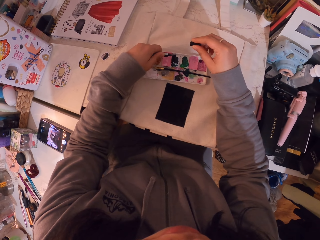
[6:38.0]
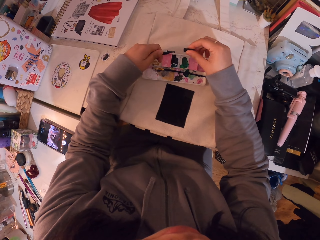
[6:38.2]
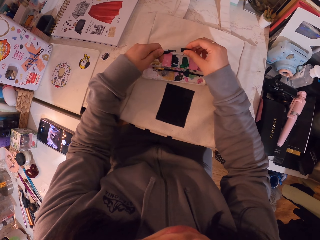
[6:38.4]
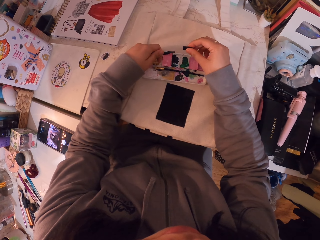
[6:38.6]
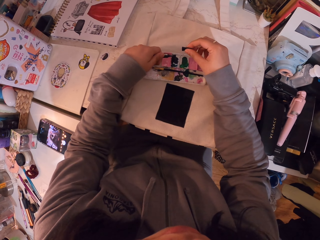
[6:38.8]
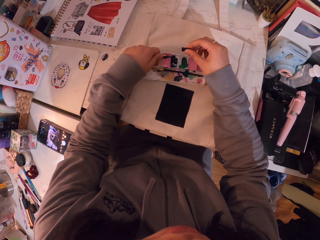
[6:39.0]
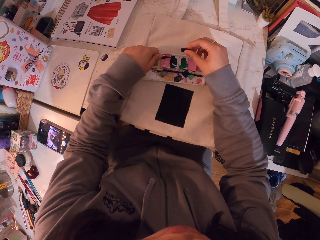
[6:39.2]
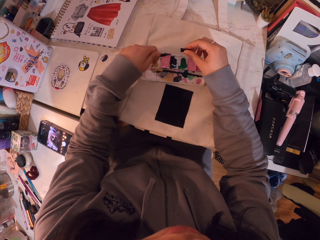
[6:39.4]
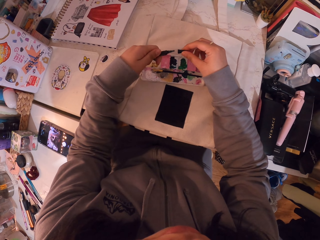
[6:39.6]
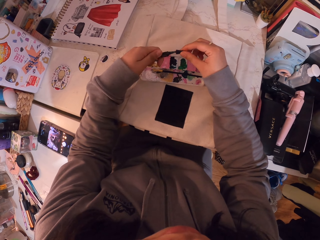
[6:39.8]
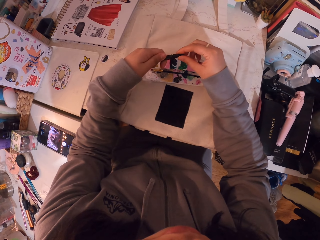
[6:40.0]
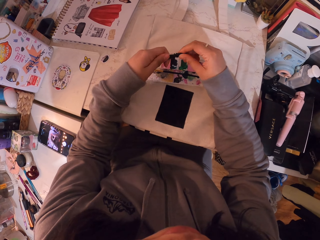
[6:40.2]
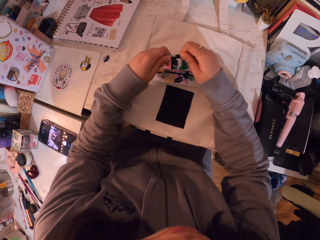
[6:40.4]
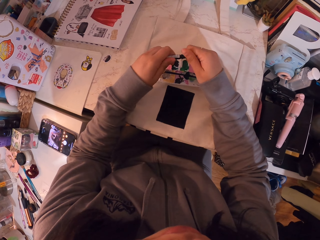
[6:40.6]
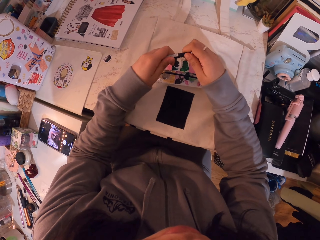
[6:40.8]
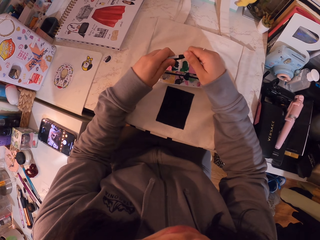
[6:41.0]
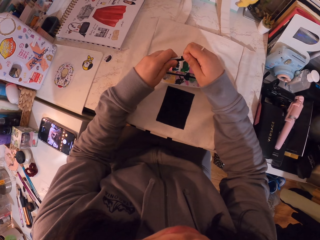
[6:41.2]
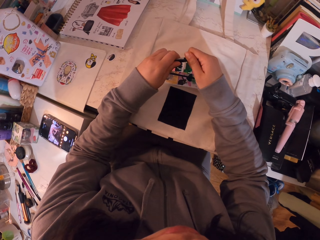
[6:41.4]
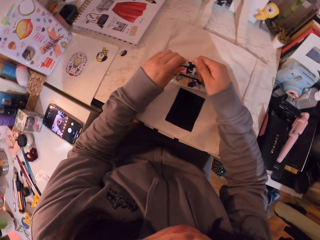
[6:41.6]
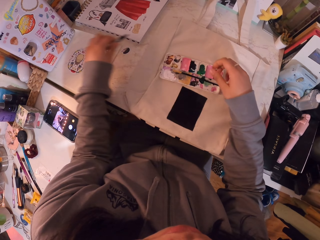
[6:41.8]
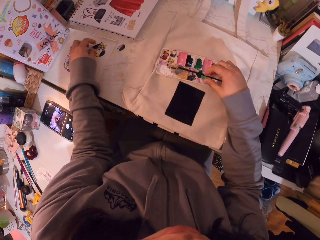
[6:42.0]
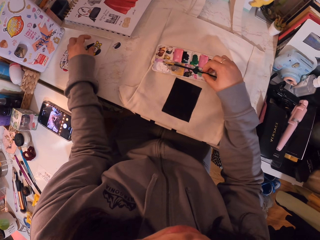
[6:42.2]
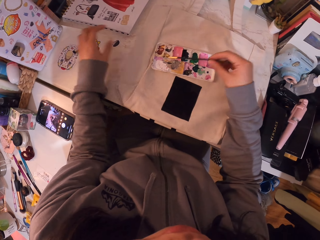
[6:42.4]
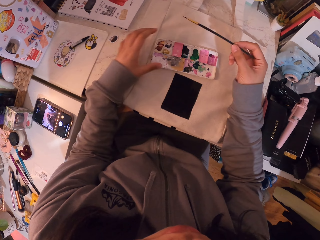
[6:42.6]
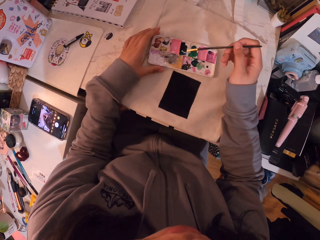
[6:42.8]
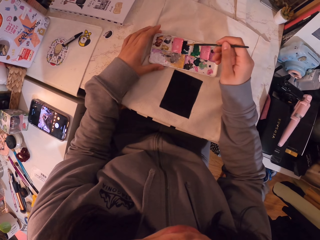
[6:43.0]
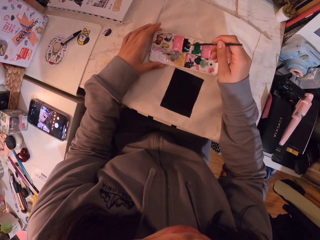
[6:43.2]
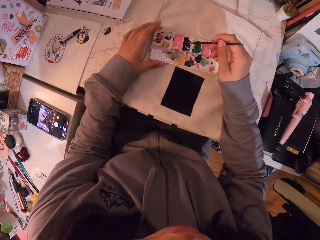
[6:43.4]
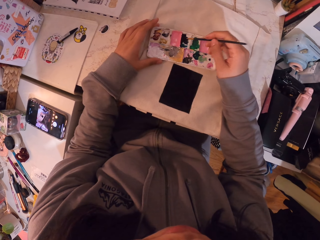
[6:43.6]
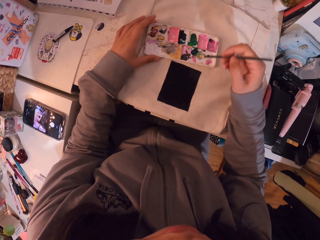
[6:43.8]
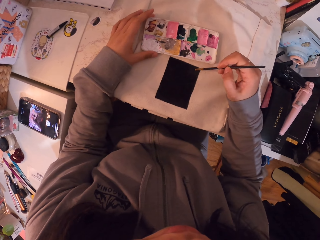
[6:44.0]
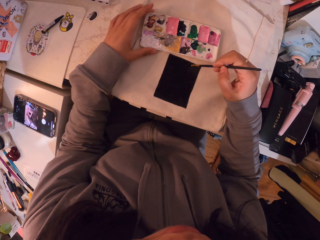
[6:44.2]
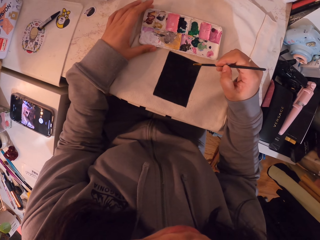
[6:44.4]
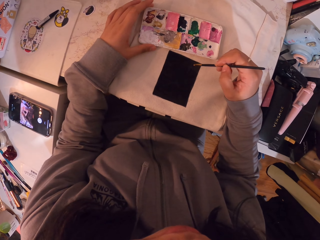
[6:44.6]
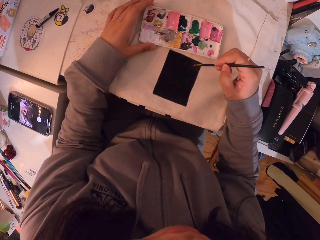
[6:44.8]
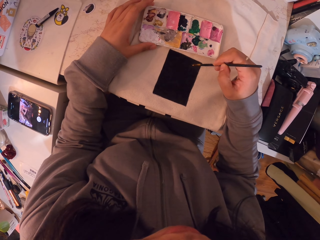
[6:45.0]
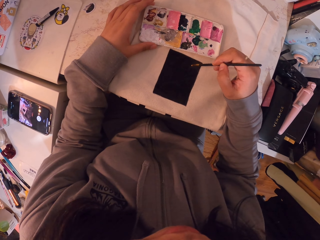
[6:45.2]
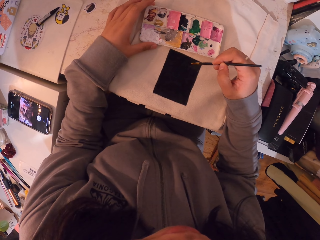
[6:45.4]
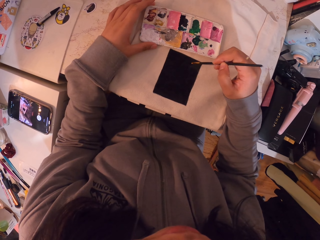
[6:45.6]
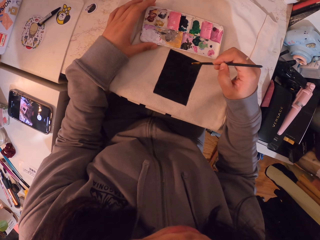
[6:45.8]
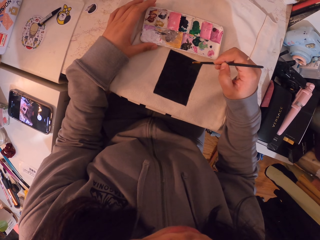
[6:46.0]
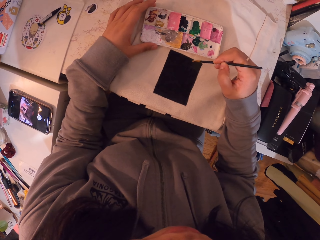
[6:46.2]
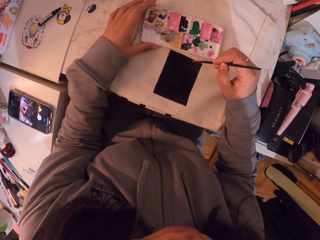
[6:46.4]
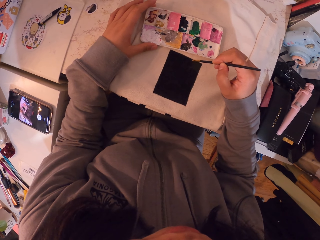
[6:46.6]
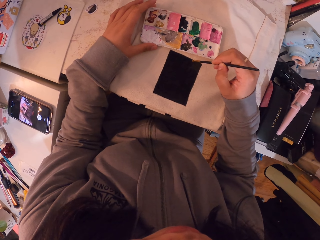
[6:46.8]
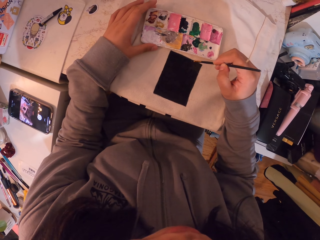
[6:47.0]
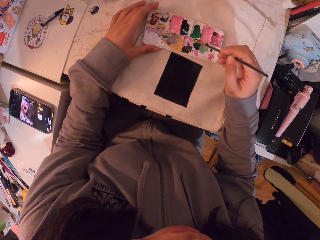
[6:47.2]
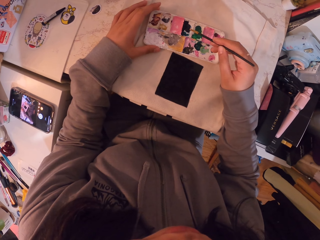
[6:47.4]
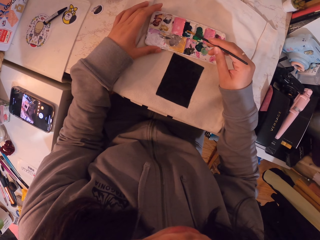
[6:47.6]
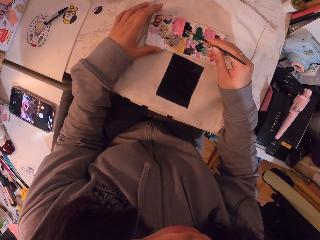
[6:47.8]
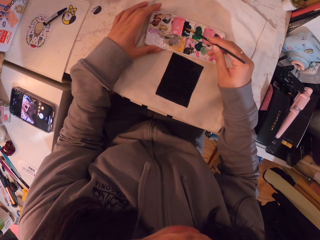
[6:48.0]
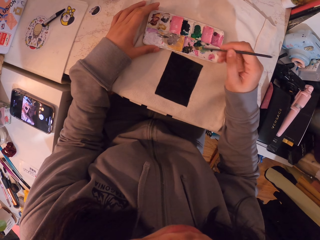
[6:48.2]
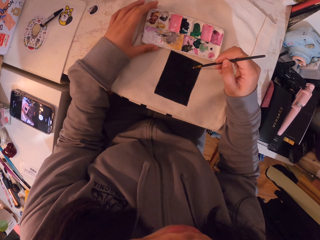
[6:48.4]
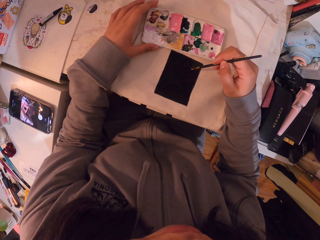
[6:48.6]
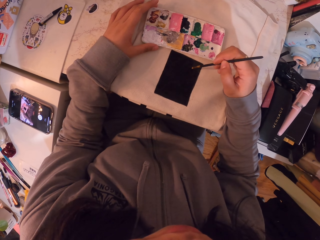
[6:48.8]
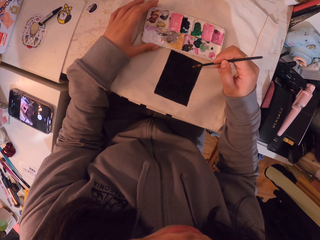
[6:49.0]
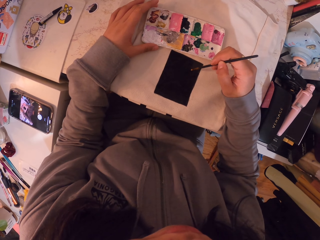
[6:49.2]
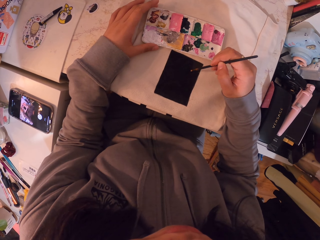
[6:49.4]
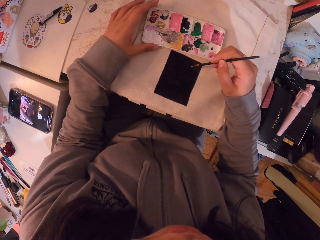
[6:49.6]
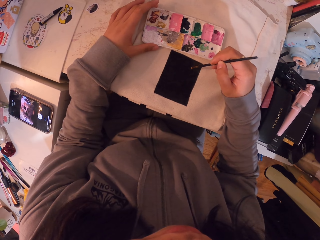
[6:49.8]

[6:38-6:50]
The camera wearer closes the marker or paint tube. They put a brush in the paint. They put the paint tube on the table. They take the paint brush. They scoop some paint. They put the brush in the paint. They paint a piece of cloth.

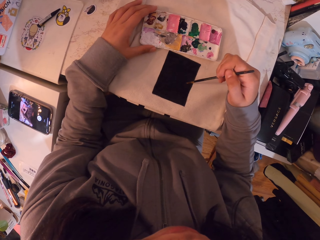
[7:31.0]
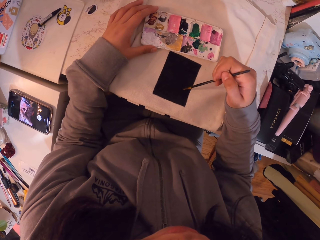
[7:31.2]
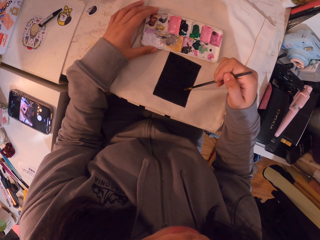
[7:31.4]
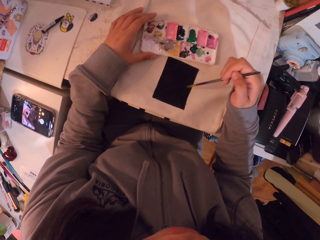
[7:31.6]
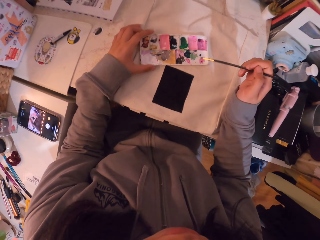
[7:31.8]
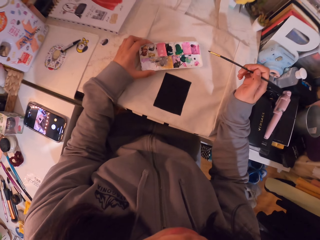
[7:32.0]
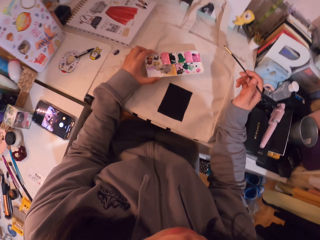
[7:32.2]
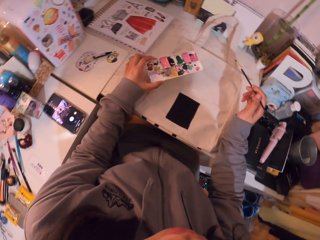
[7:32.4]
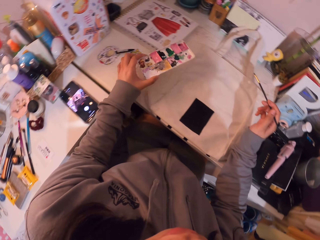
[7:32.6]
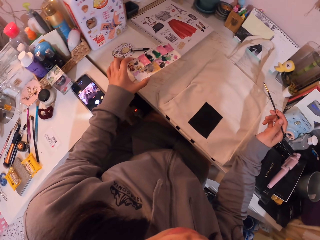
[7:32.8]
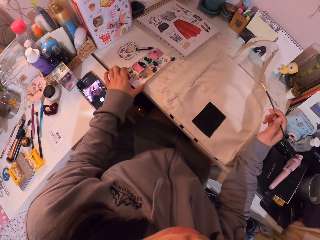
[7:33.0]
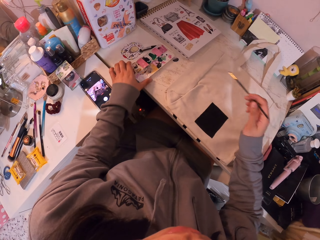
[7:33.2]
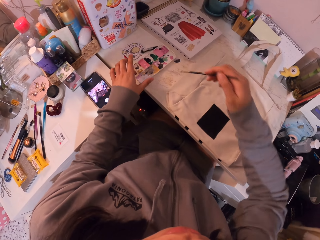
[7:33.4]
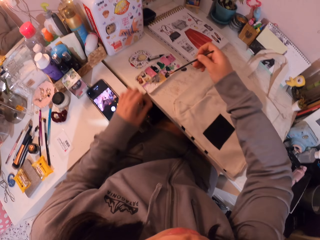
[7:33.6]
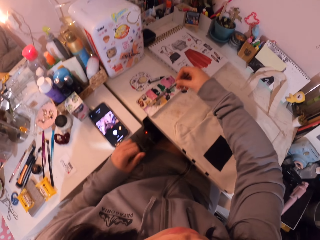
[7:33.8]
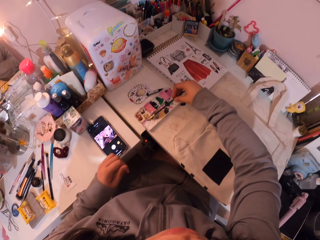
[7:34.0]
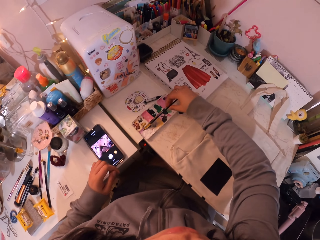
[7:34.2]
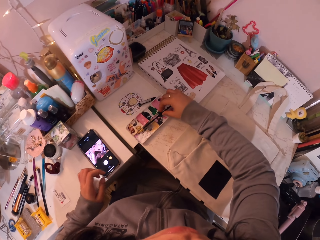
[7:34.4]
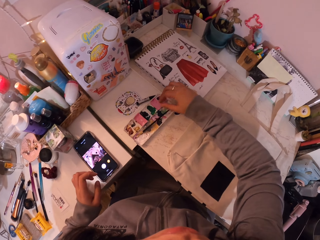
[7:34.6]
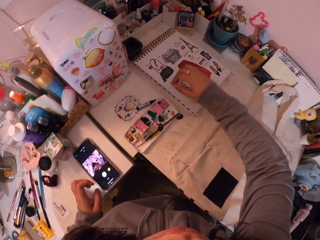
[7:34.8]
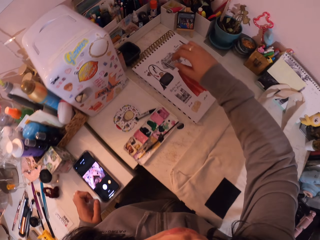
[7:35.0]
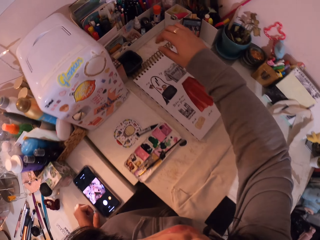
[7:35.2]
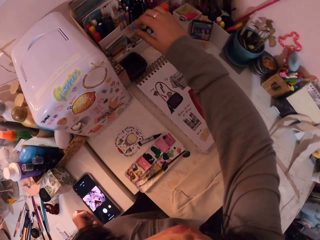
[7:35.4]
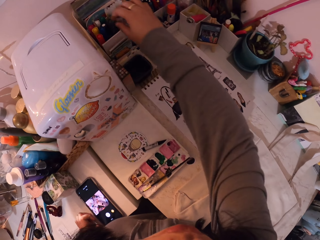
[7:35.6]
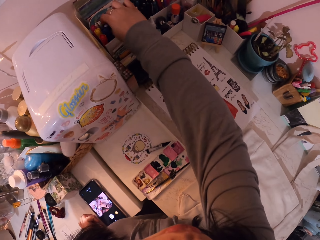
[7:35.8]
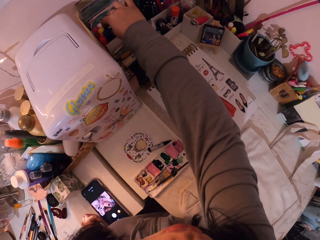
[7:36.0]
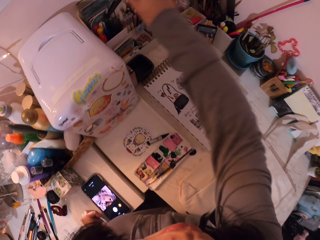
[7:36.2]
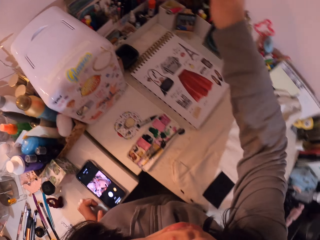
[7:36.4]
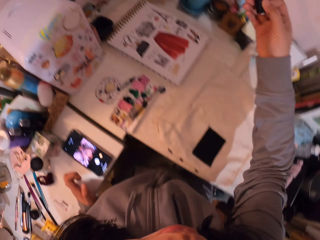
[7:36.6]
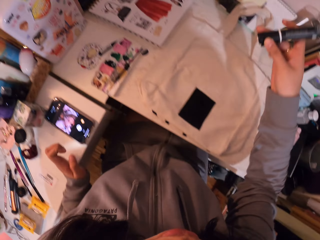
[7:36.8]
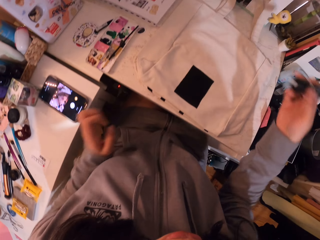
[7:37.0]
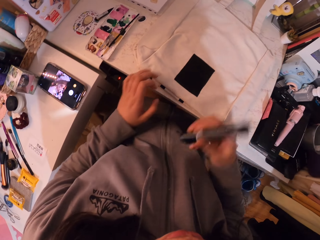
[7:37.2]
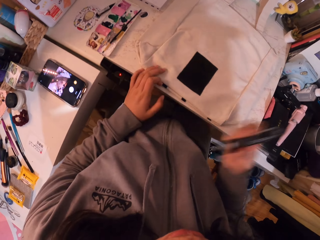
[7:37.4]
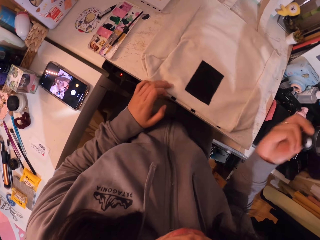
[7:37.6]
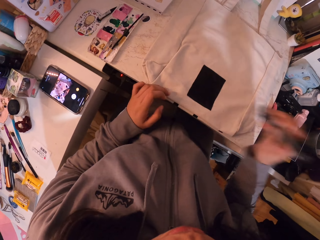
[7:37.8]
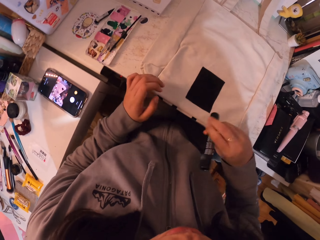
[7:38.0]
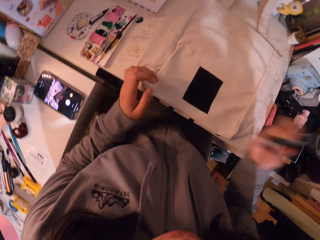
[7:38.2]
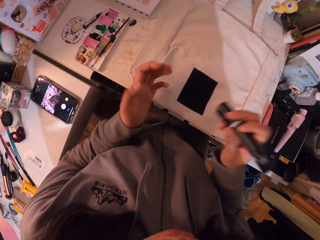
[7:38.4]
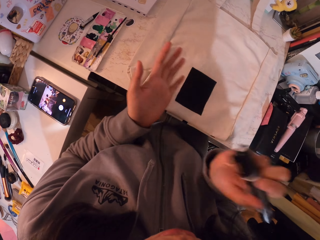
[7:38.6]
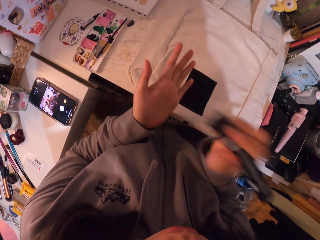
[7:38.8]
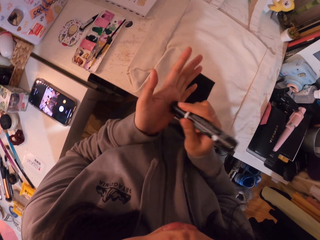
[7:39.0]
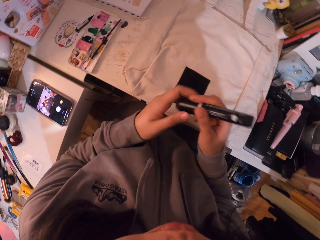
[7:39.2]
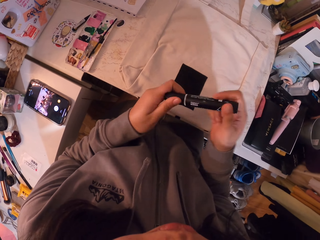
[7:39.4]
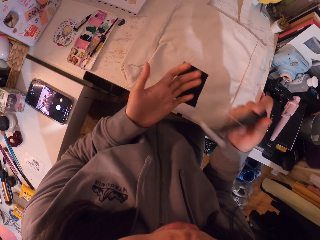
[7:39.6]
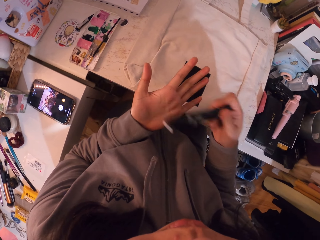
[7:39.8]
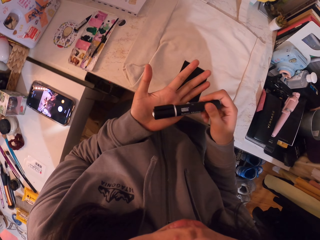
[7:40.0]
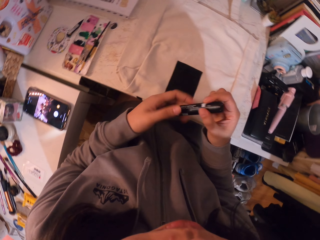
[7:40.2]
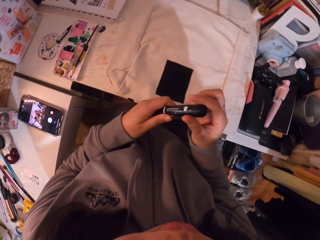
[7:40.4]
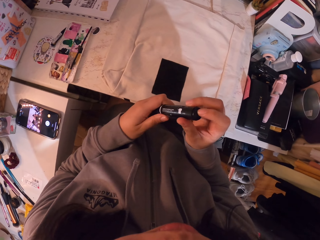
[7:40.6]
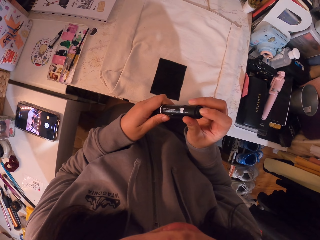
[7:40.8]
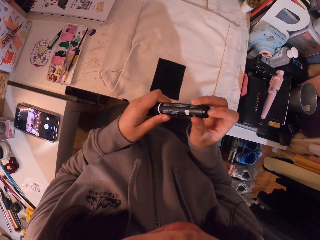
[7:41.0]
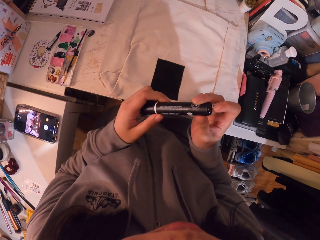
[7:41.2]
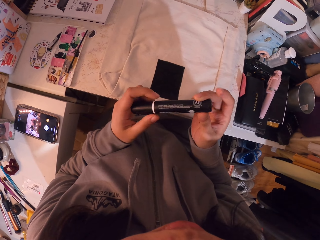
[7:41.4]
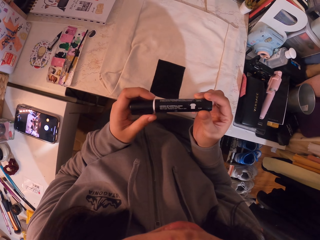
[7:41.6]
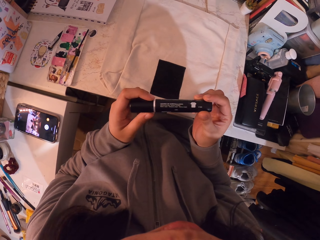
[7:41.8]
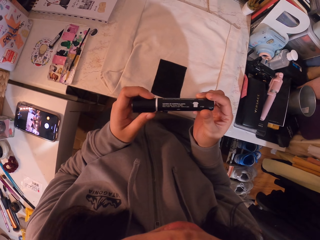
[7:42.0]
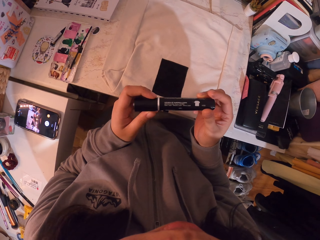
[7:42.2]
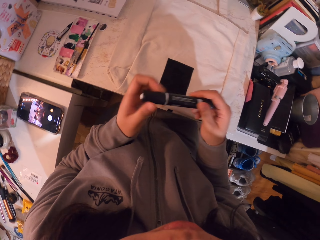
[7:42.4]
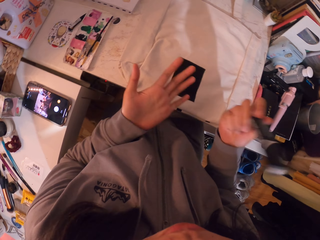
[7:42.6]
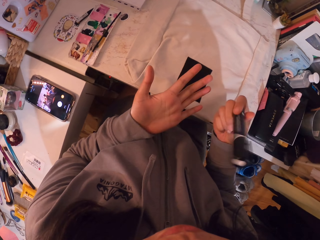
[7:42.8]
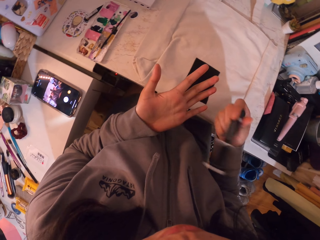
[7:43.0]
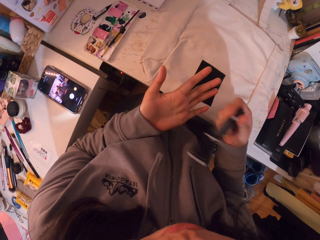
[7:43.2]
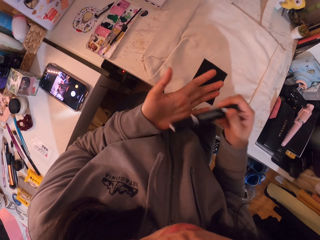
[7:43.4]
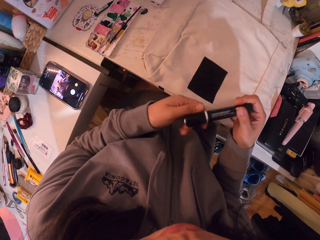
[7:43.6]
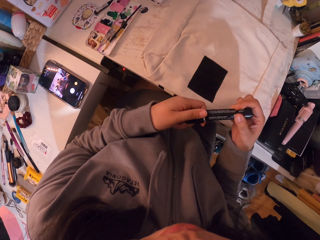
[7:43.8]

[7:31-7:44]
The camera wearer puts the palette away. They put the painting brush on top of the palette. They pick up the marker pen. They shake the marker pen. They look at the marker pen.
